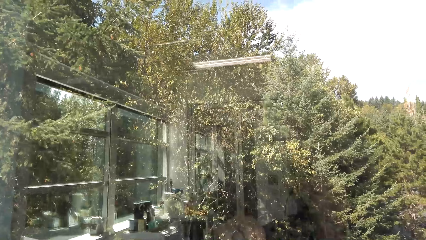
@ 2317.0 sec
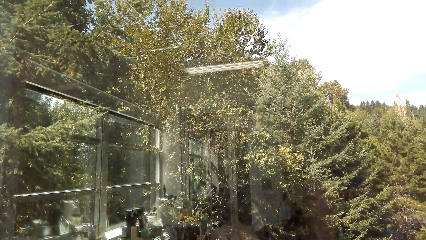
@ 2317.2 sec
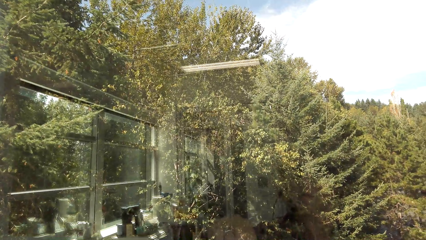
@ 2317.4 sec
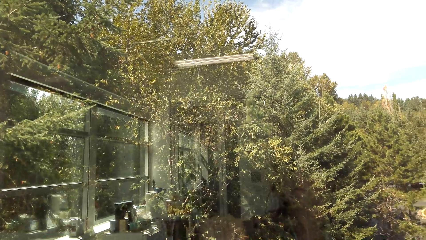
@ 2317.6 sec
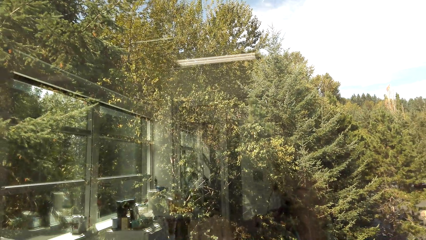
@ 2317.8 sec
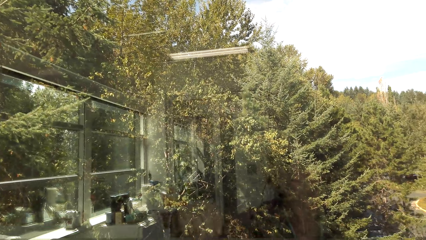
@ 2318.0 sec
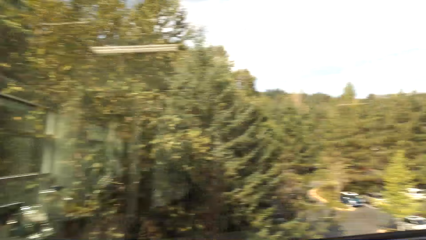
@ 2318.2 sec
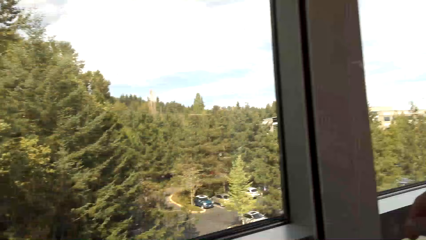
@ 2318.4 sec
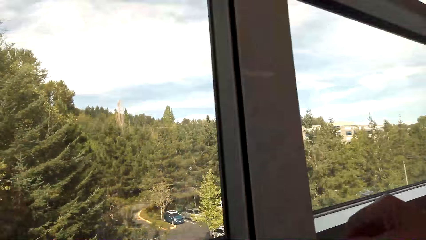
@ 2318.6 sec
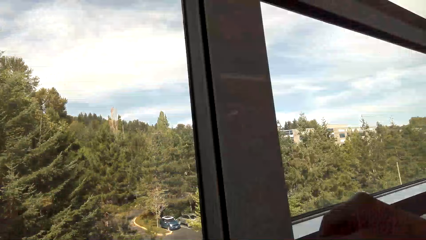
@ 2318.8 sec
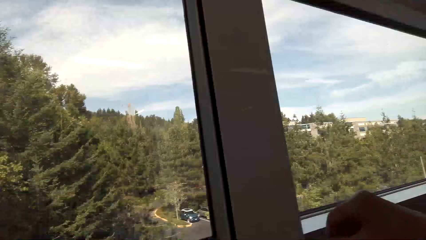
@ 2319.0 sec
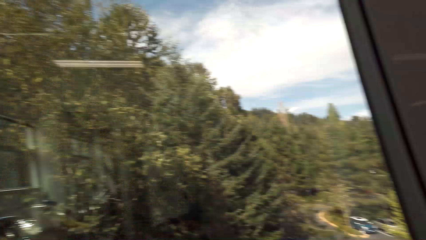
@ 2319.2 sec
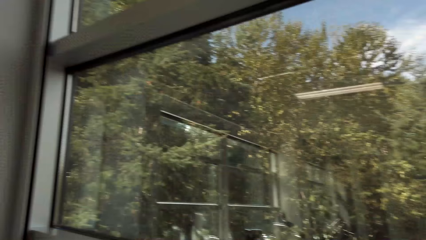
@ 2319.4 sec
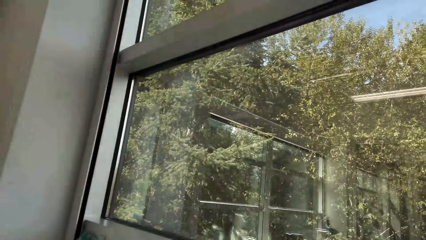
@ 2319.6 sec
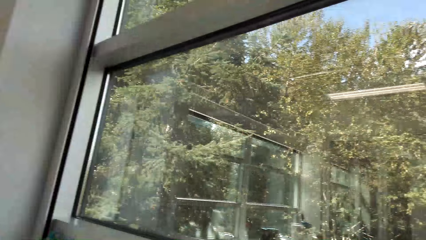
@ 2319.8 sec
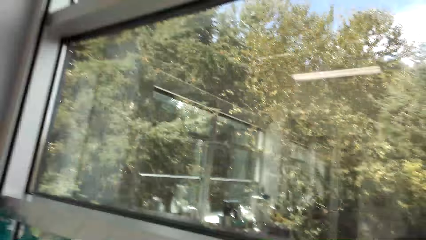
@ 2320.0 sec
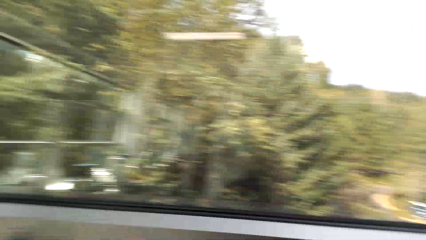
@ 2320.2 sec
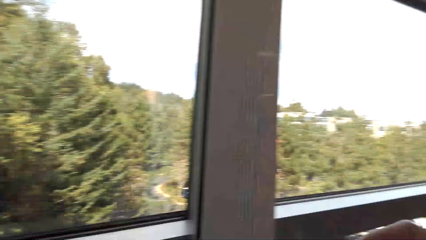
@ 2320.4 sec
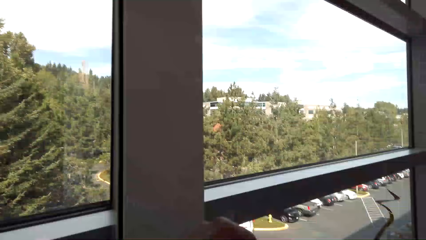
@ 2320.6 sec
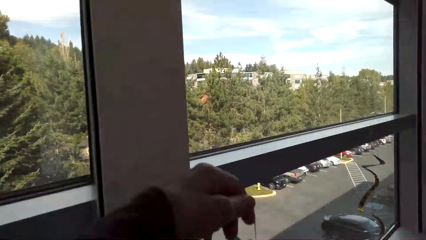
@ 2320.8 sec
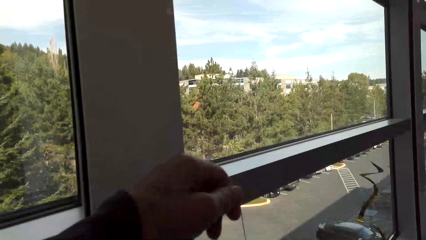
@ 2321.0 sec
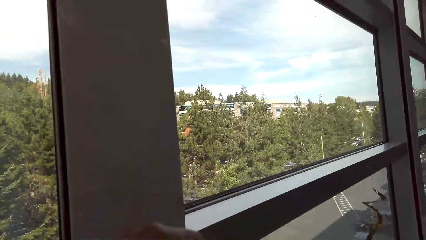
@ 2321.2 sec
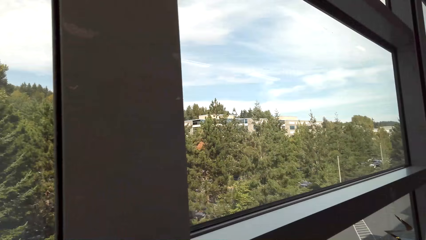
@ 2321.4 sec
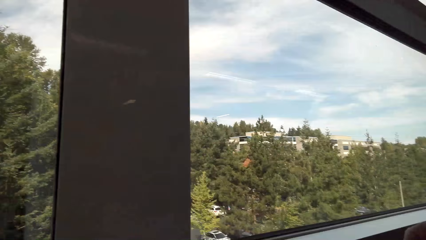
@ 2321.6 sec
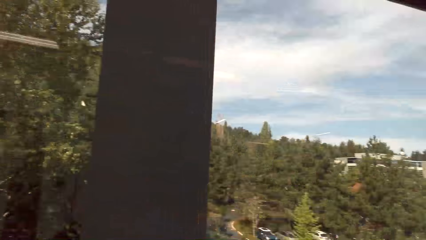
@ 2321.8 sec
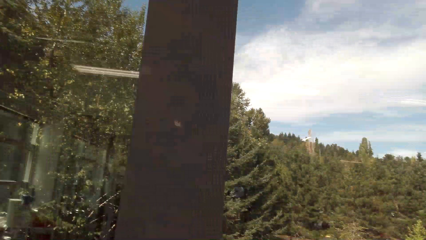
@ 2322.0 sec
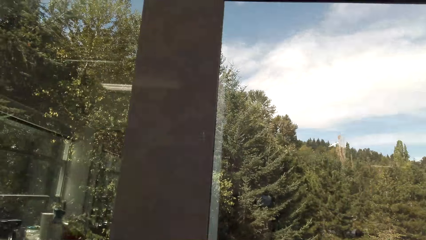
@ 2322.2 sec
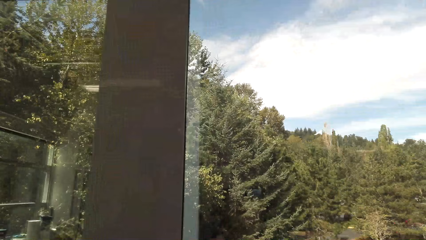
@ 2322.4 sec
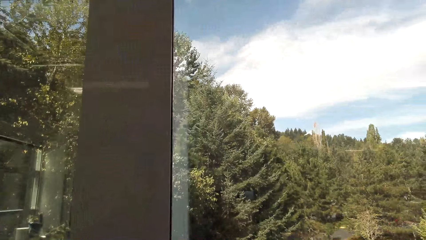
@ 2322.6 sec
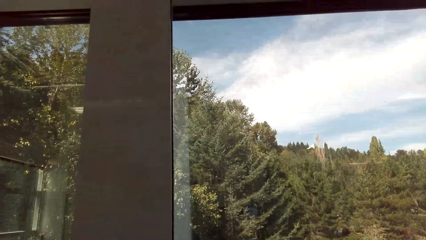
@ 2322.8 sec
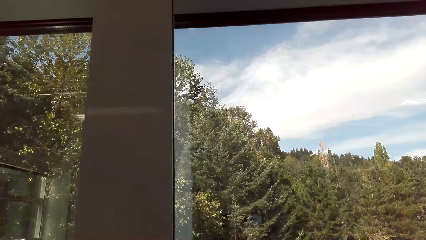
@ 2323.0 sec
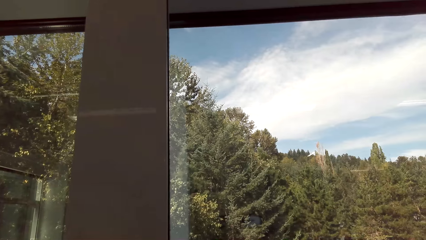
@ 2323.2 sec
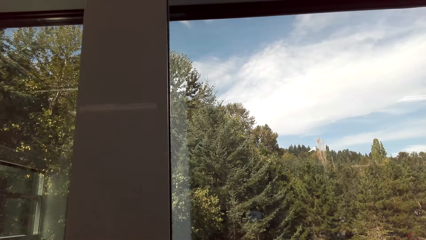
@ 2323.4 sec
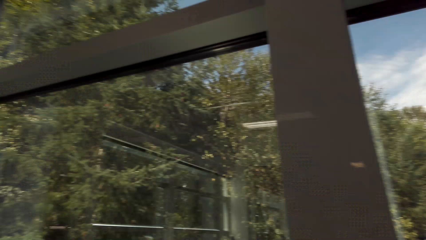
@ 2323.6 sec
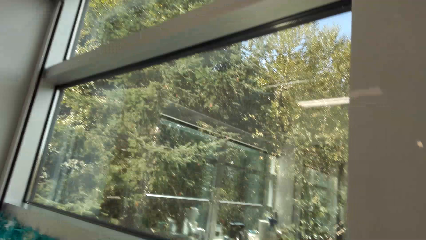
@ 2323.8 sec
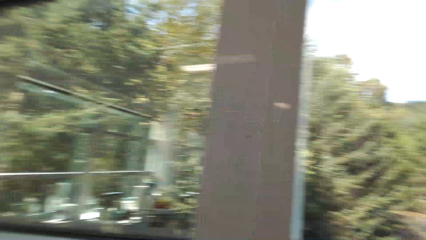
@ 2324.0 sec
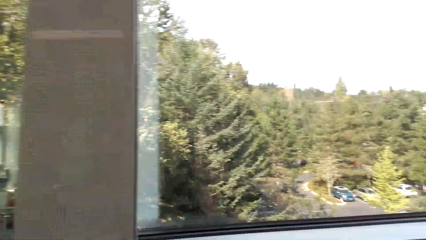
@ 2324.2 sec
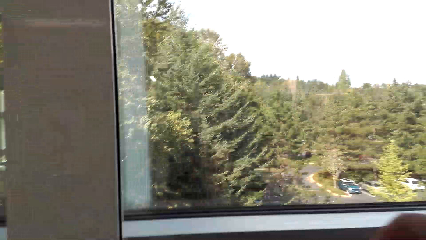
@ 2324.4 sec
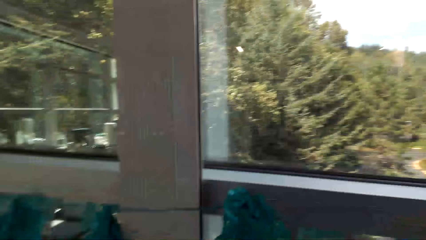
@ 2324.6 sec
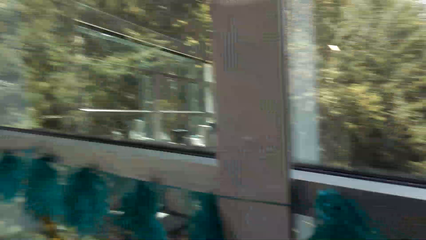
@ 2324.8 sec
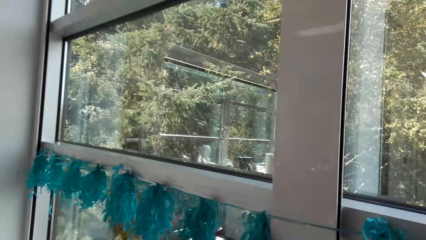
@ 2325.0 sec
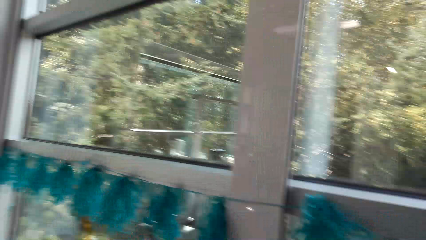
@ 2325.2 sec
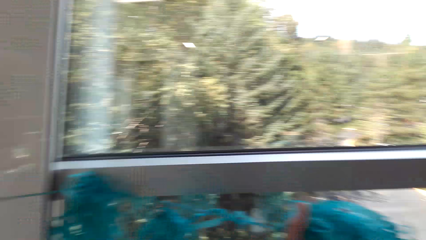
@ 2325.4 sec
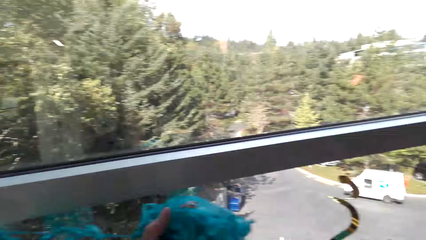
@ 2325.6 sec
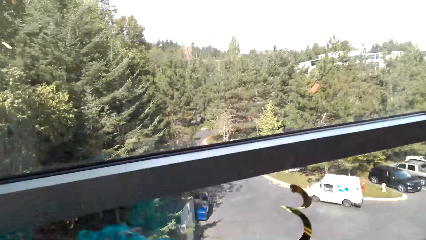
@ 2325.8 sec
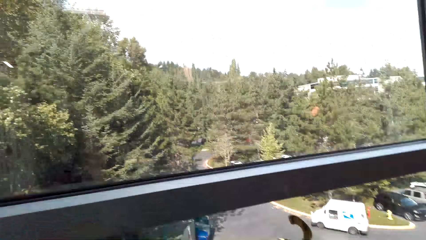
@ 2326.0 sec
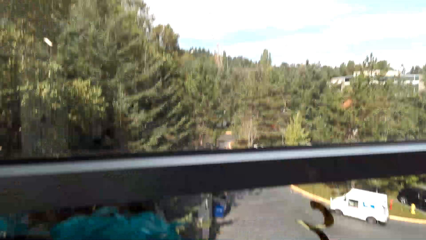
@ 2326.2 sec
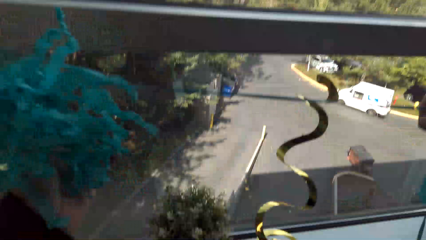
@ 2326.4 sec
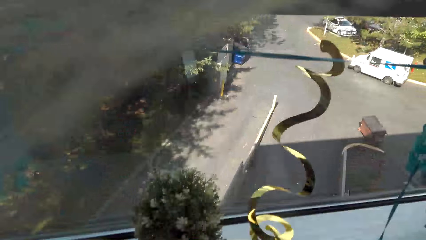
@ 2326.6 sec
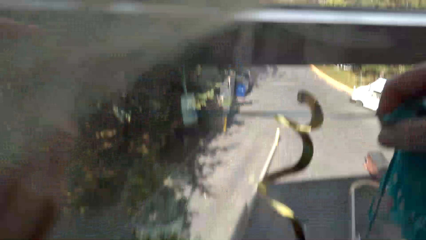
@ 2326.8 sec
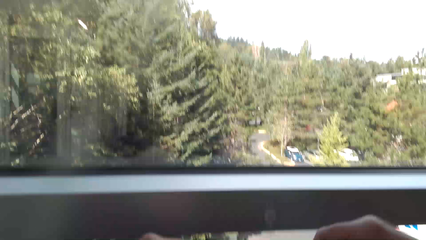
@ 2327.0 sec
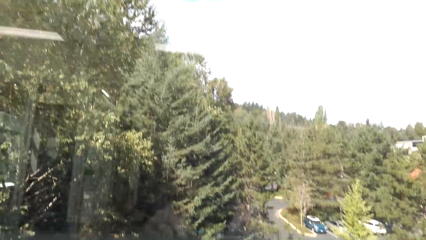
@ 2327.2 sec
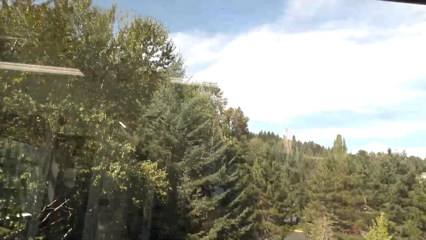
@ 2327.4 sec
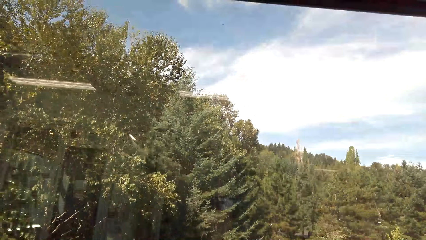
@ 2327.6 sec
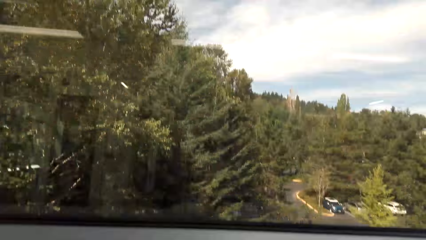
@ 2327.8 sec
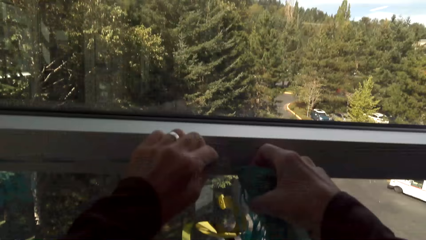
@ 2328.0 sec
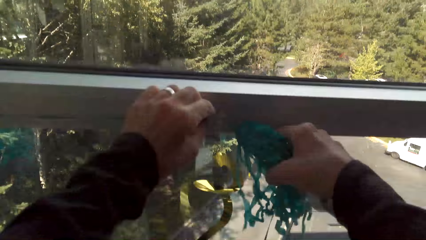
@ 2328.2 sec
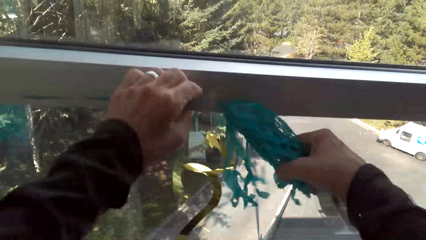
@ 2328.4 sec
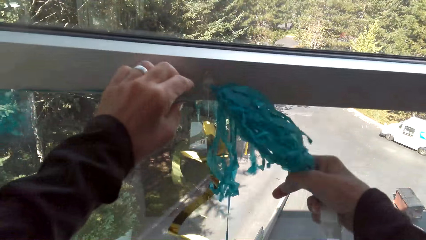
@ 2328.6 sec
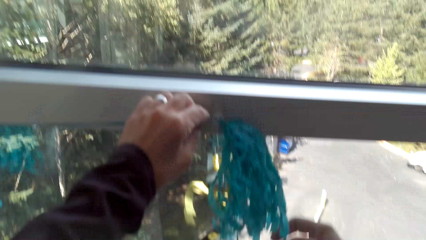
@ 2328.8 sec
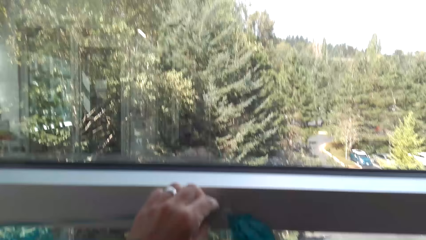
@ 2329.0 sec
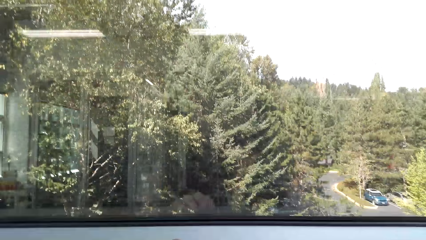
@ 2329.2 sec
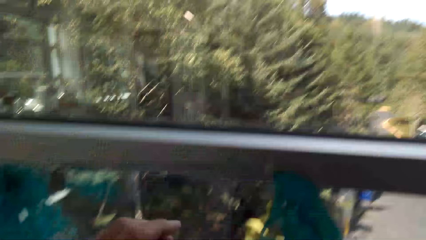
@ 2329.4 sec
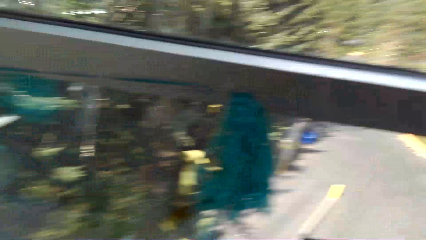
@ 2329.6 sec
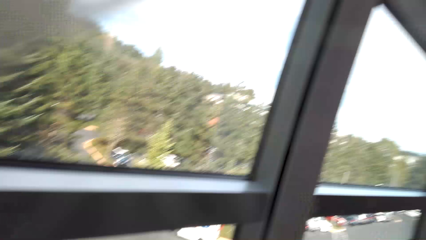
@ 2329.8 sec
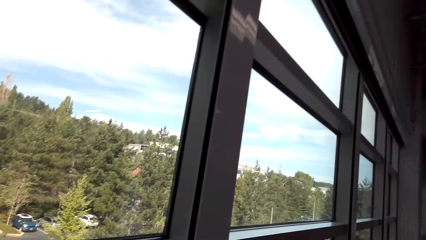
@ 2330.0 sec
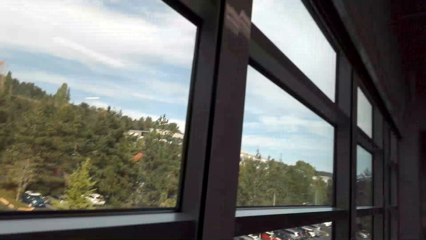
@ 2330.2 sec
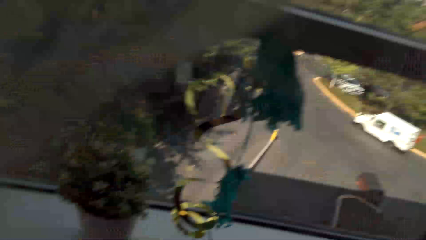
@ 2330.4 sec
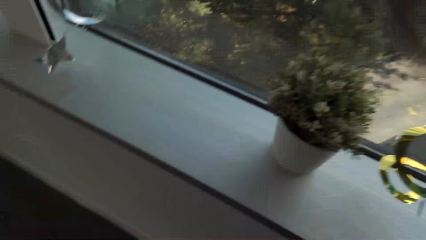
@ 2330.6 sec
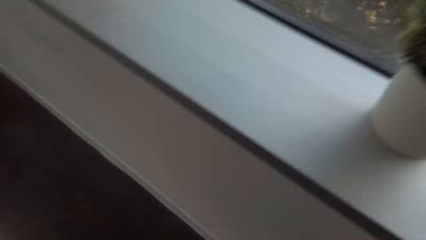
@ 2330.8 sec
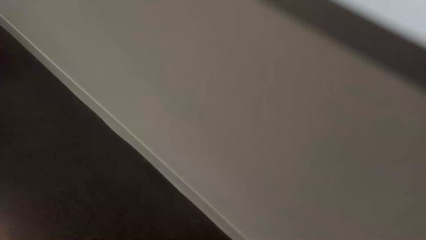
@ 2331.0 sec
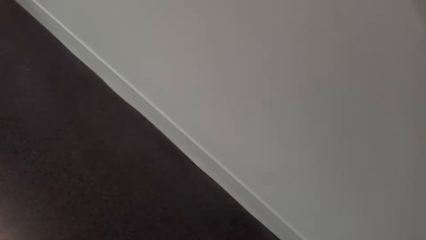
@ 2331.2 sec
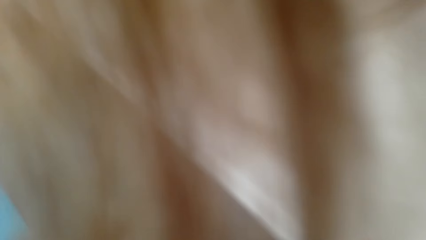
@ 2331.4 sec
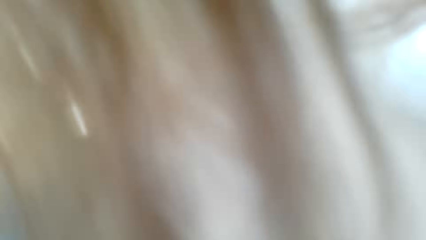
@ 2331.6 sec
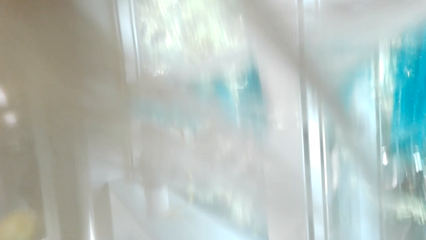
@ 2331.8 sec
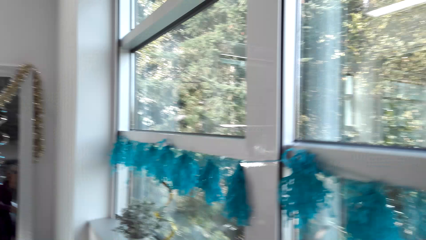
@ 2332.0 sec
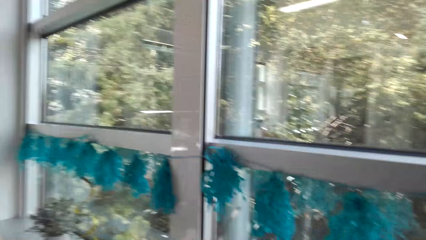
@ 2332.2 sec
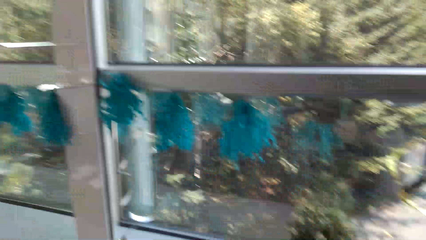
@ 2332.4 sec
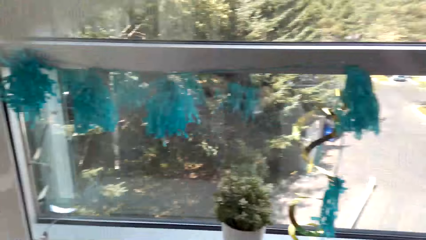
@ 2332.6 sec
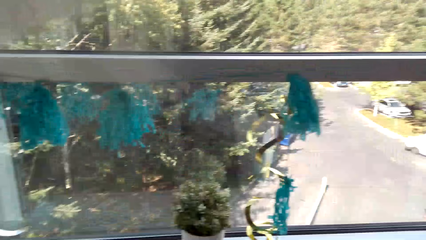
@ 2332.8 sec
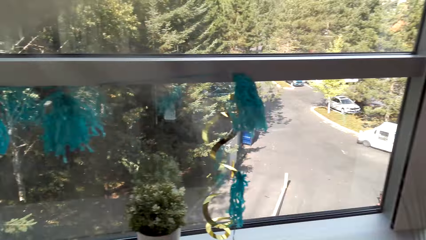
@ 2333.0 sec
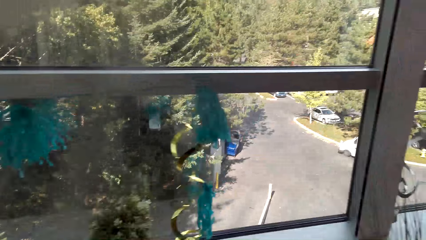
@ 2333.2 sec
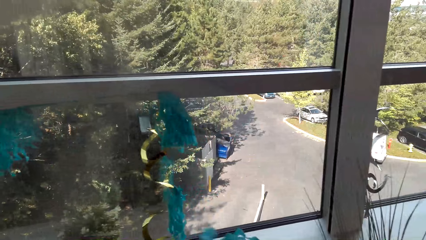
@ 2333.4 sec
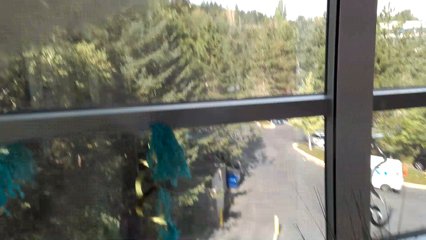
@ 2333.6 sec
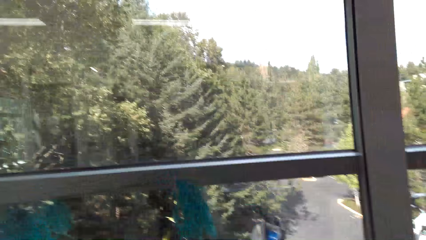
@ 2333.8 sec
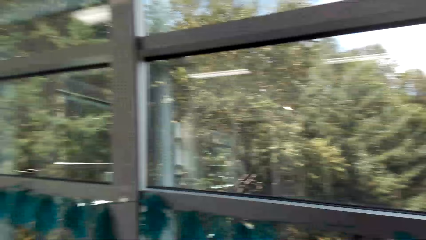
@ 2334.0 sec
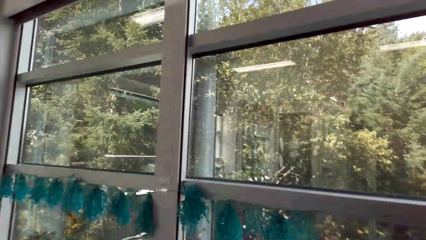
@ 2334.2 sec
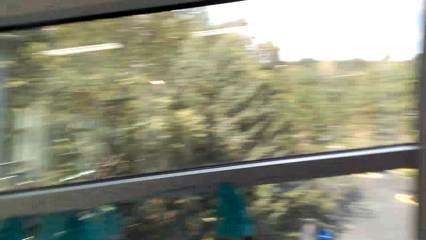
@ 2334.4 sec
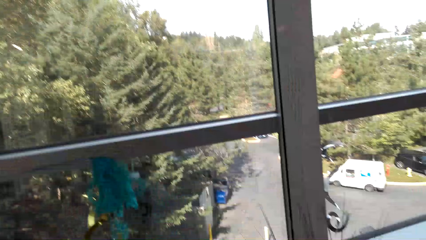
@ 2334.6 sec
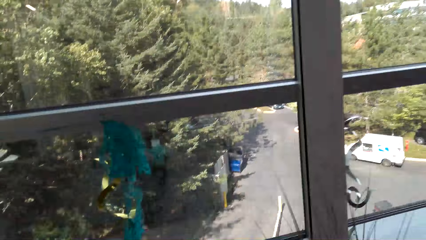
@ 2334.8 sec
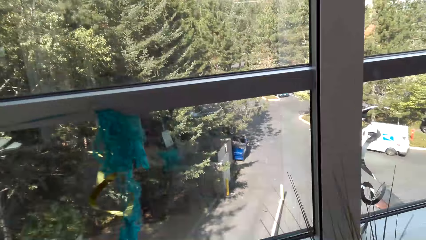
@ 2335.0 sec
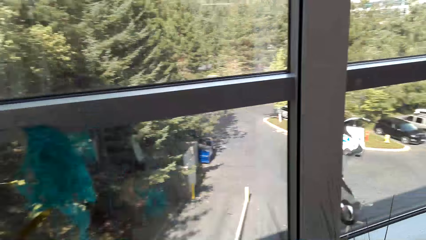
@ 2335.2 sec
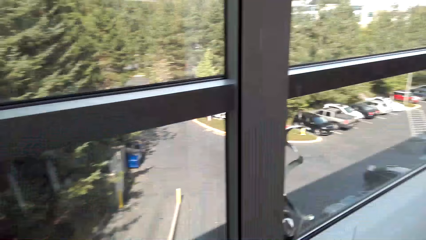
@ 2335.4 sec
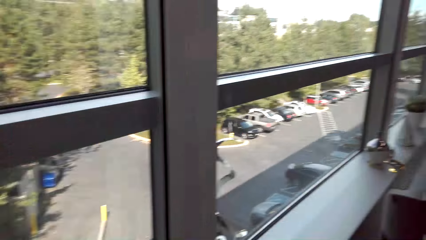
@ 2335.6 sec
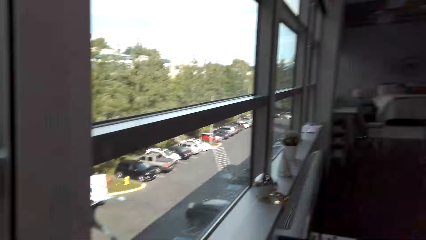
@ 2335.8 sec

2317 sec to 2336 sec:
The camera wearer puts the decorative ribbon on the window.
